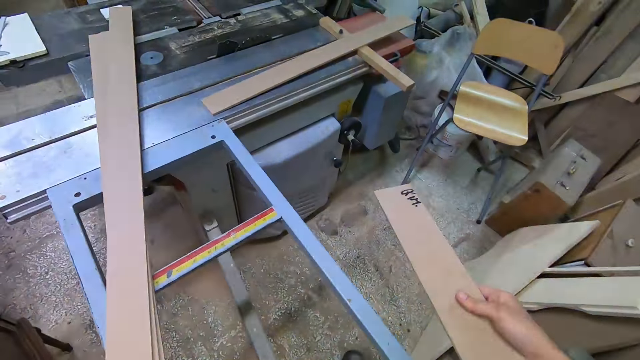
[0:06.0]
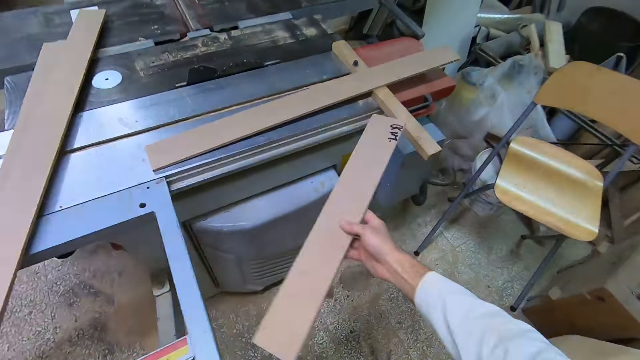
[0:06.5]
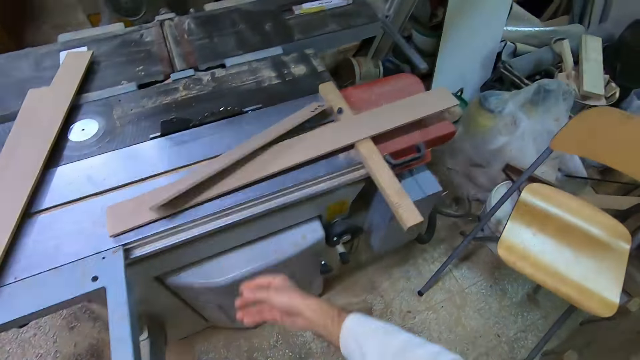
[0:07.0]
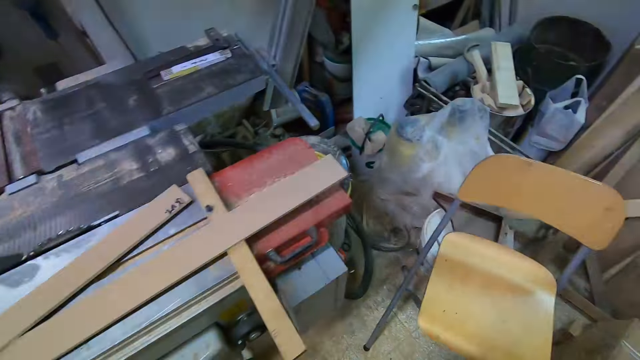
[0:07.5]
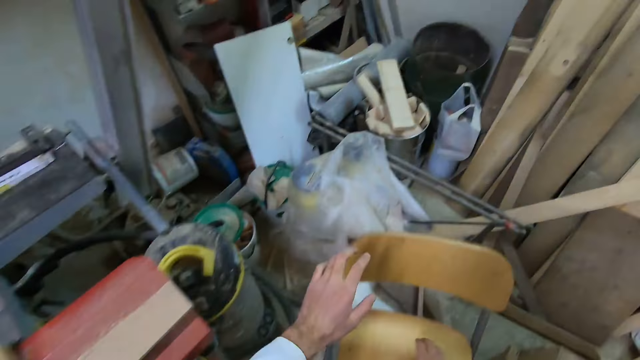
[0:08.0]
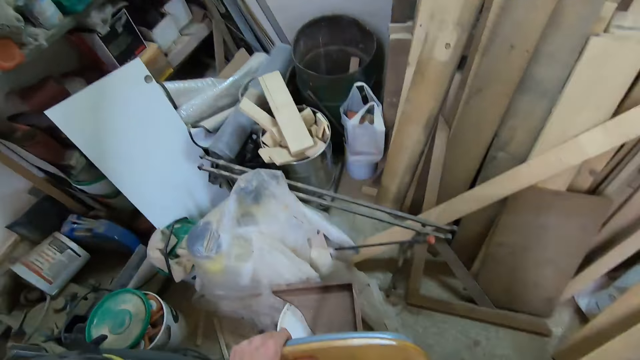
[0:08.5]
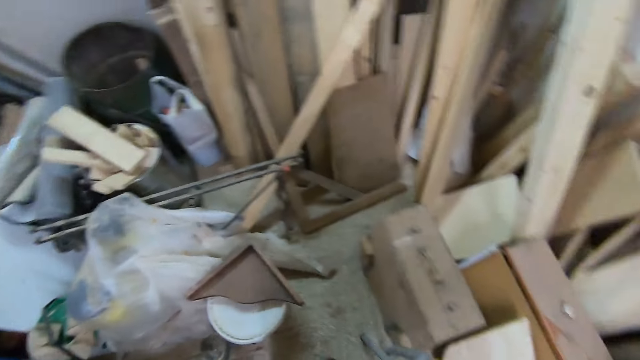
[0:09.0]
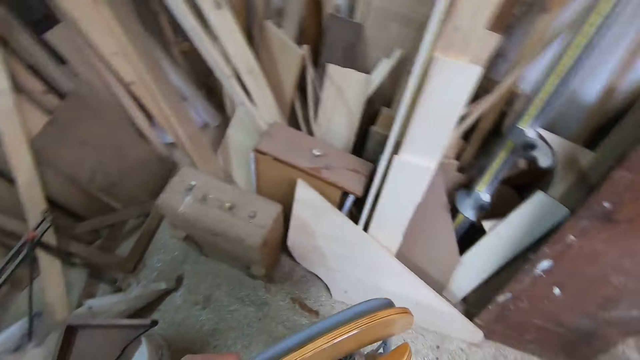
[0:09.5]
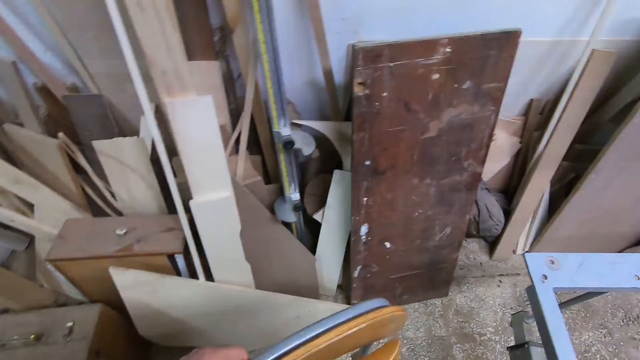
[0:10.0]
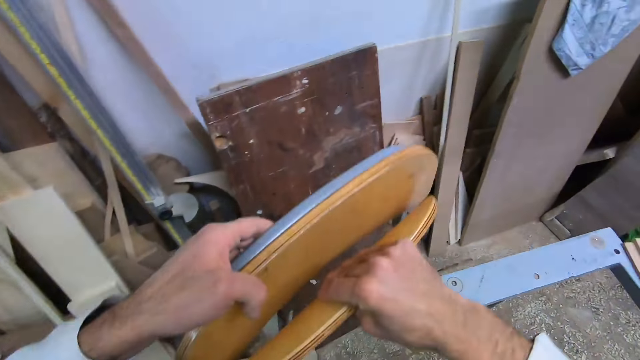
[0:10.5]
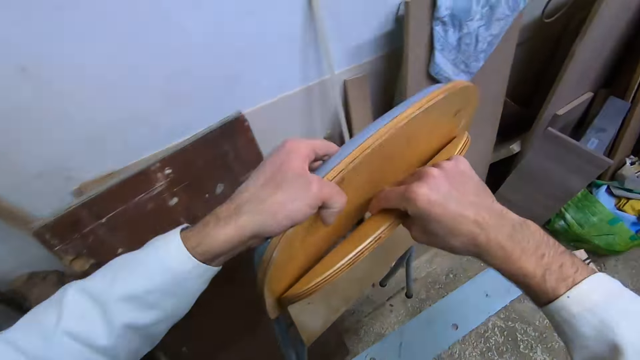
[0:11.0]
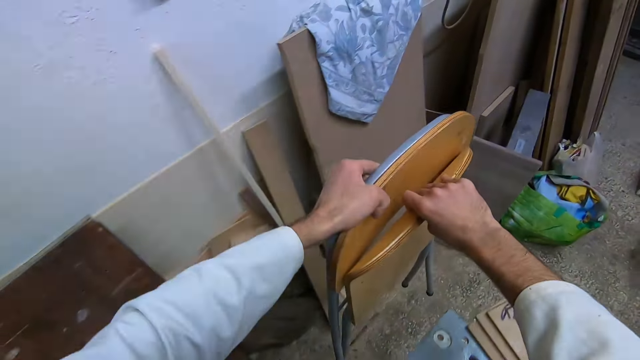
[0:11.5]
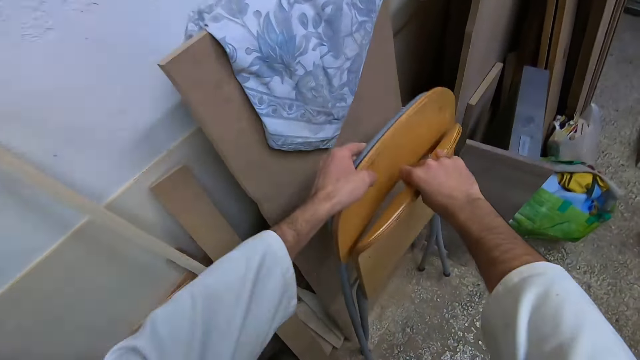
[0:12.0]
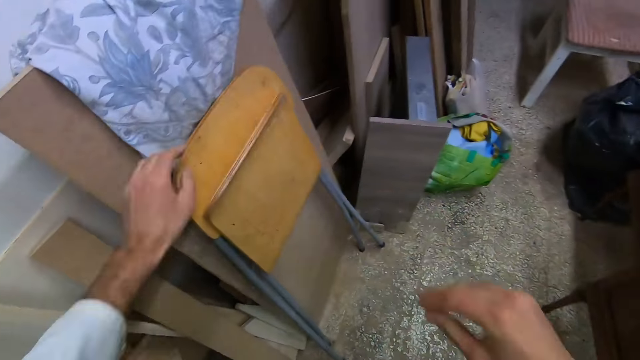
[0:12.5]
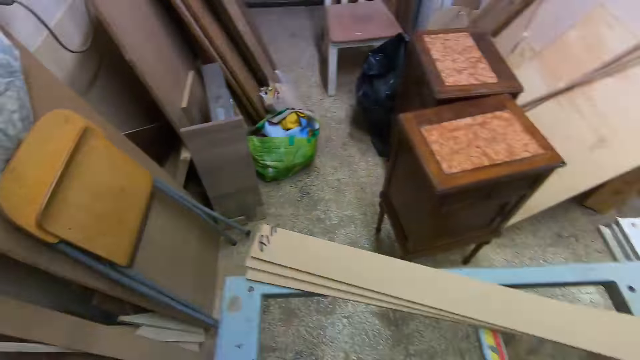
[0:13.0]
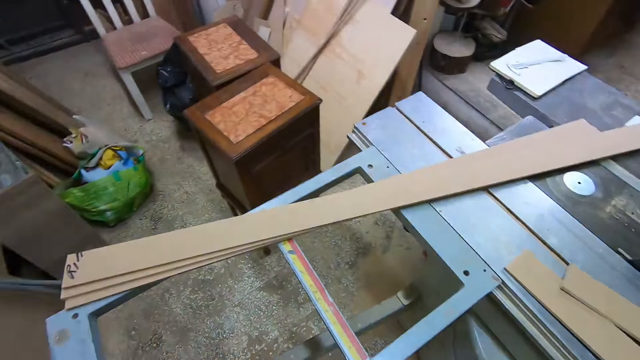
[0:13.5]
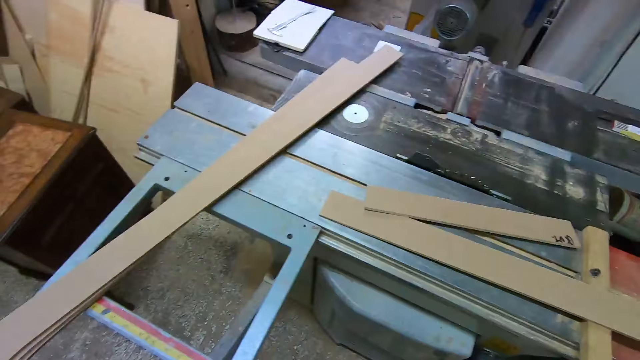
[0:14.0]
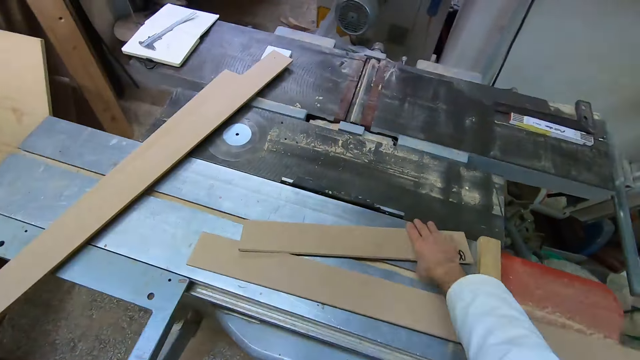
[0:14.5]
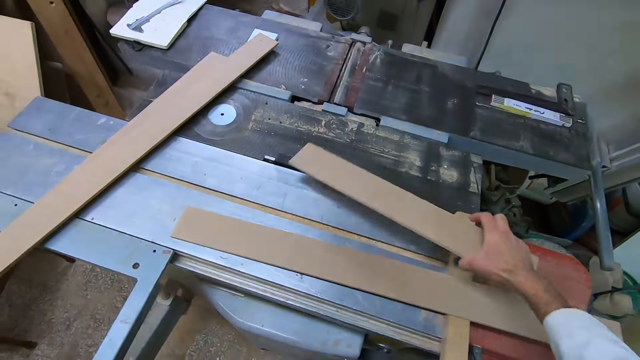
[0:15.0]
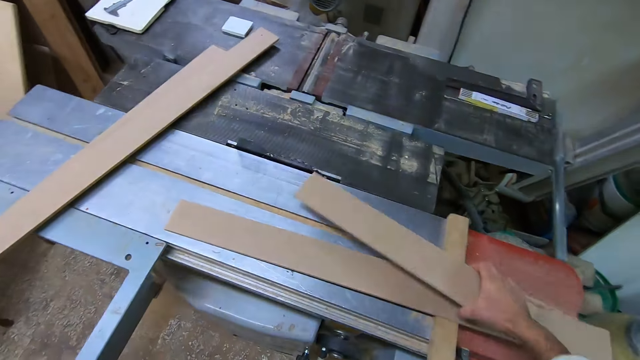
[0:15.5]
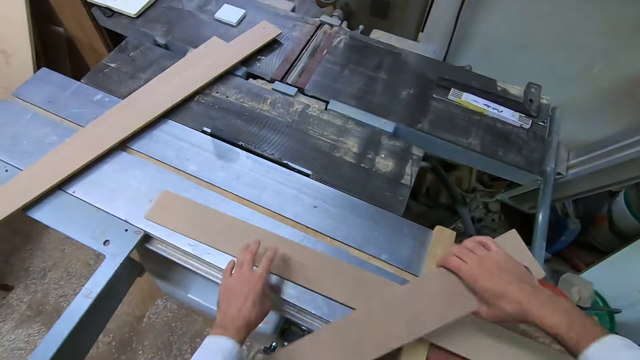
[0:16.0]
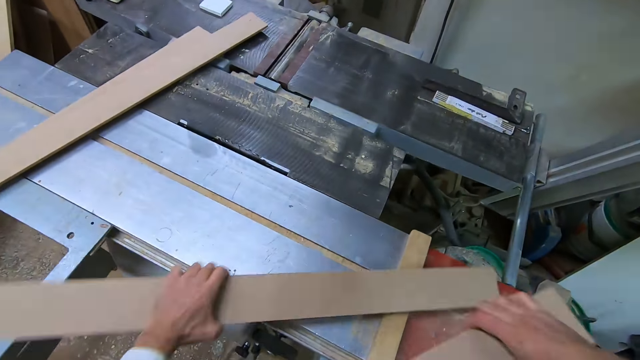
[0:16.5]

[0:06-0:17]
The camera wearer throws the wood on the table with his right hand. He lifts a folding chair and carries the chair with his hands. He walks. He drops the chair on another side of the workshop. He walks. He picks another wood with his left hand.

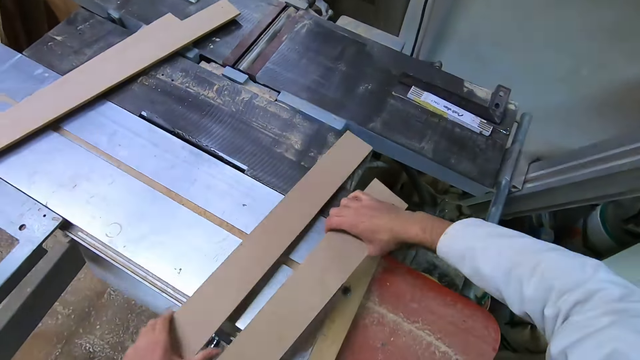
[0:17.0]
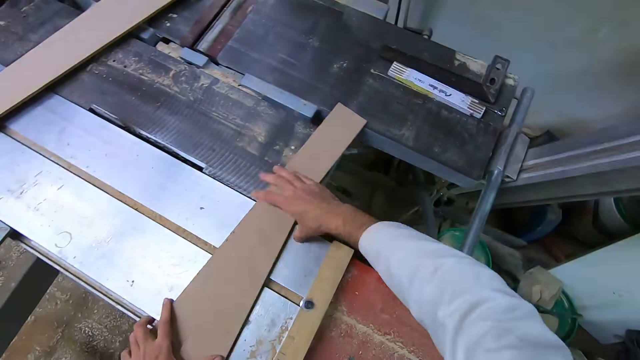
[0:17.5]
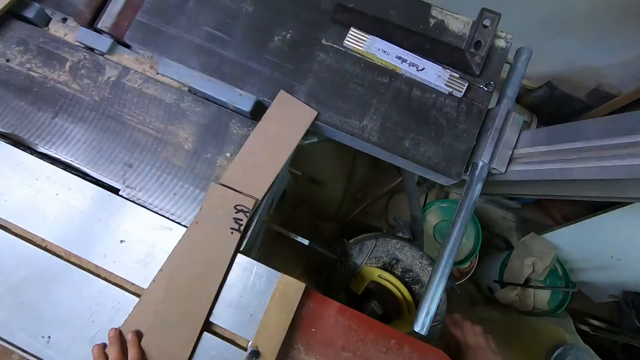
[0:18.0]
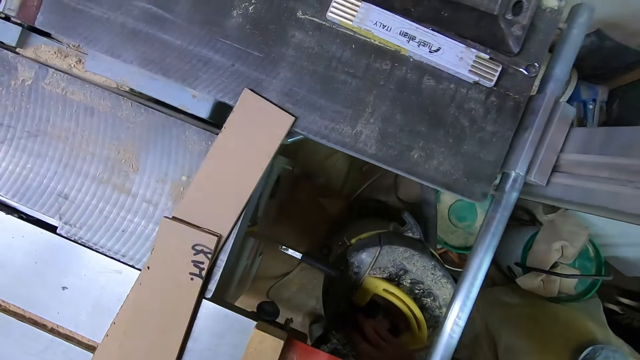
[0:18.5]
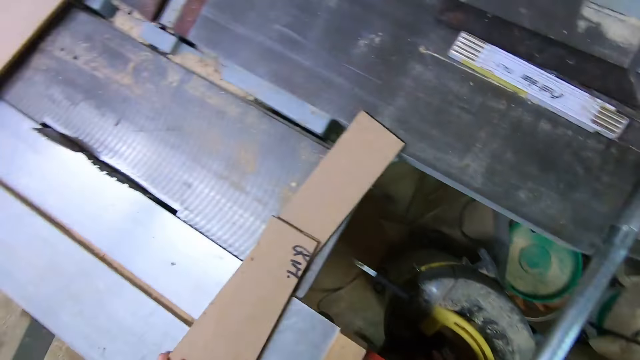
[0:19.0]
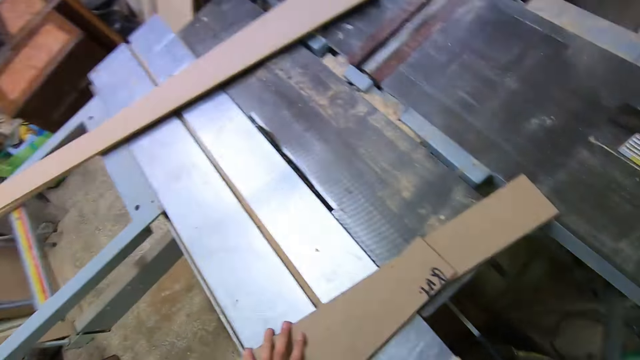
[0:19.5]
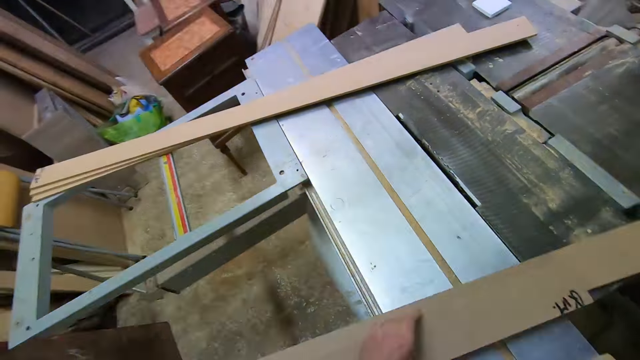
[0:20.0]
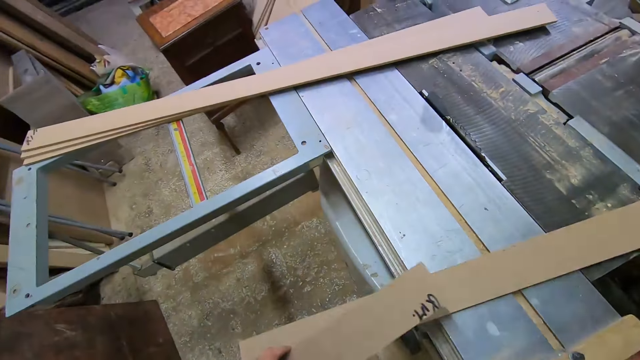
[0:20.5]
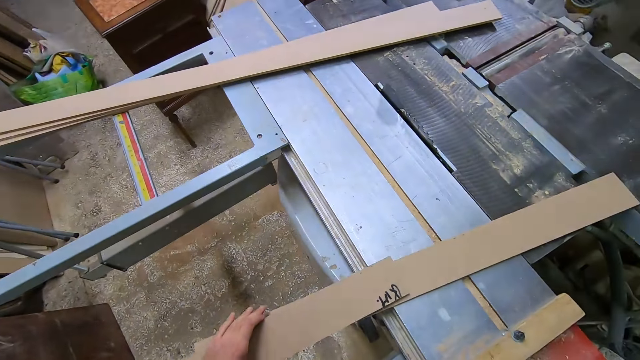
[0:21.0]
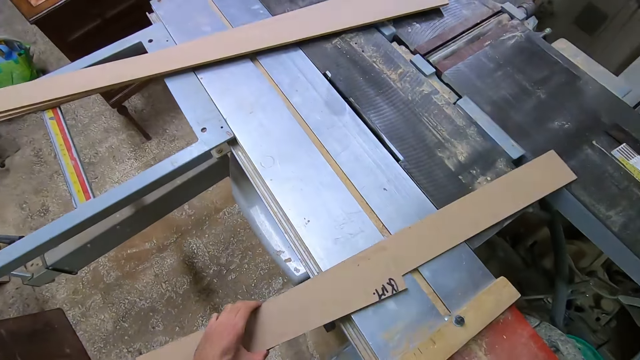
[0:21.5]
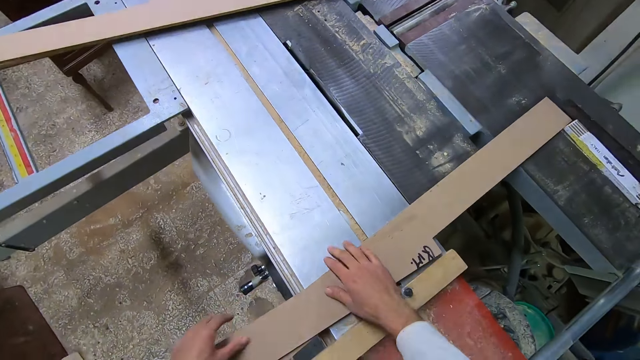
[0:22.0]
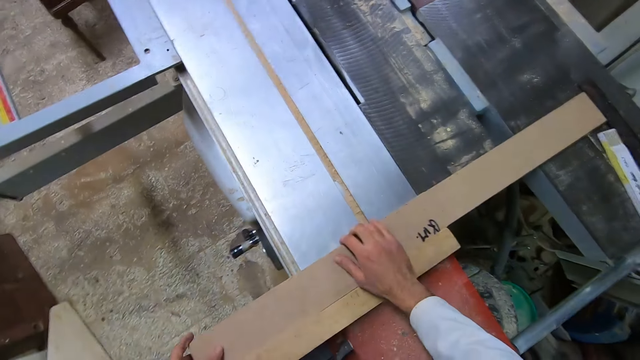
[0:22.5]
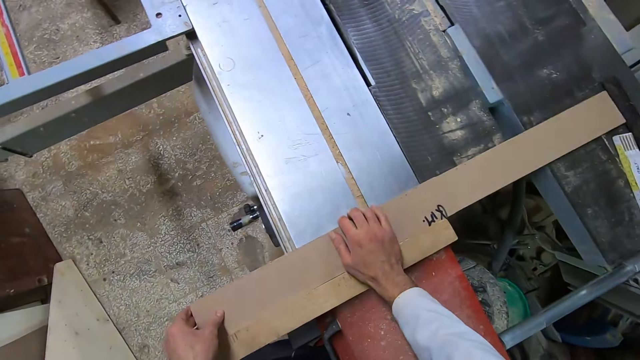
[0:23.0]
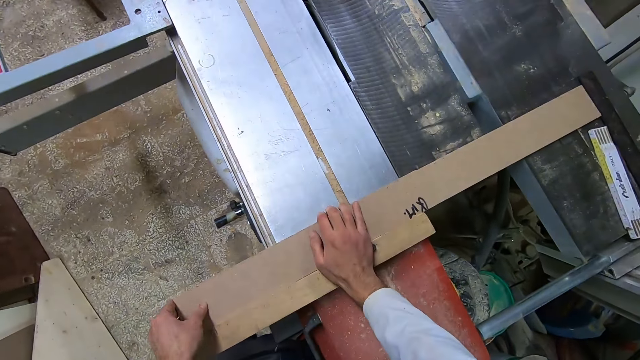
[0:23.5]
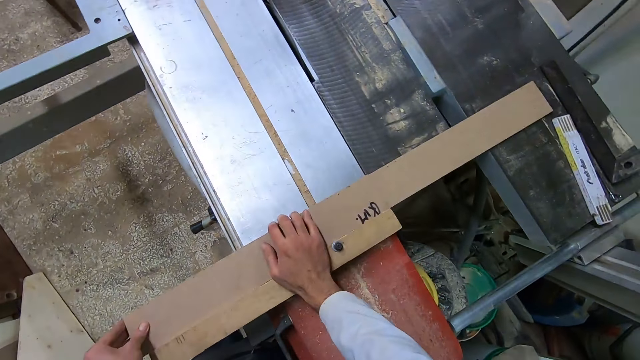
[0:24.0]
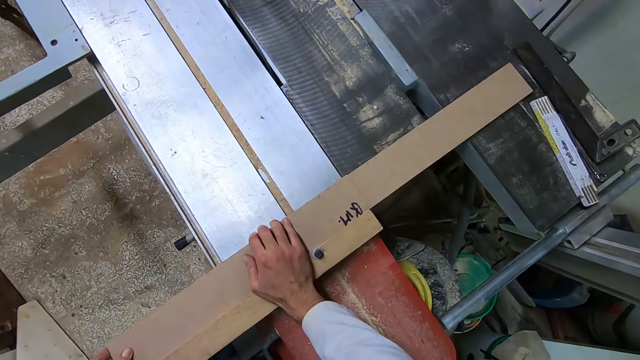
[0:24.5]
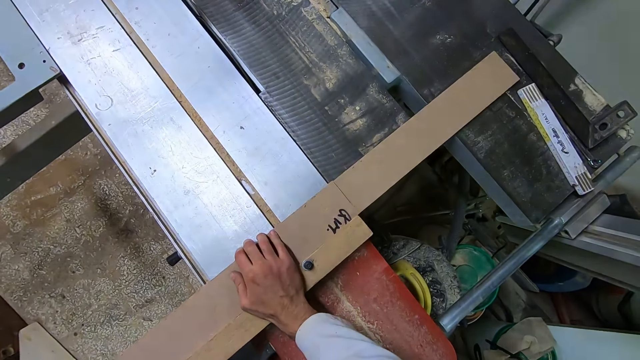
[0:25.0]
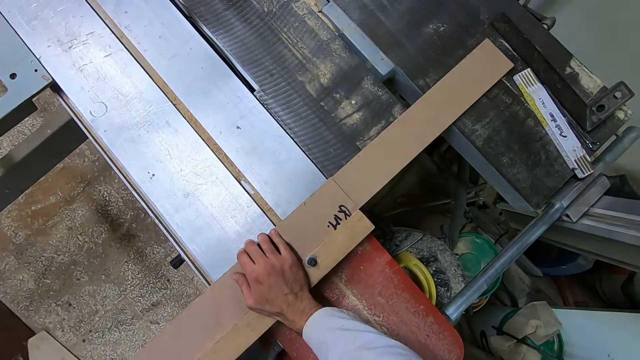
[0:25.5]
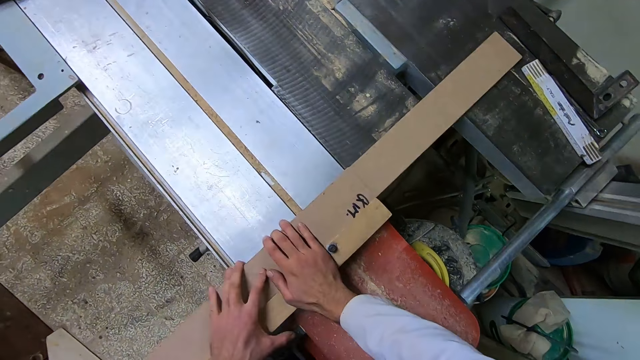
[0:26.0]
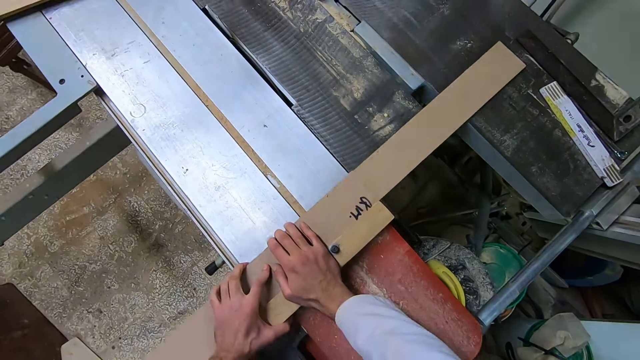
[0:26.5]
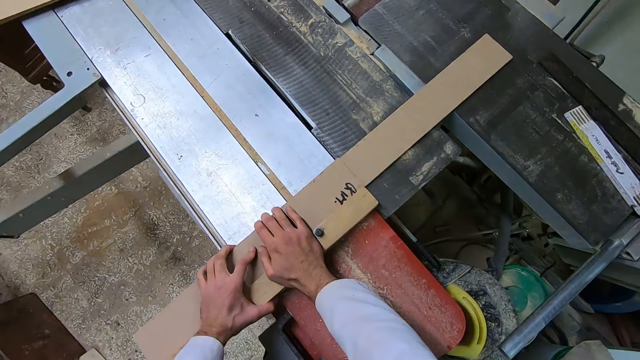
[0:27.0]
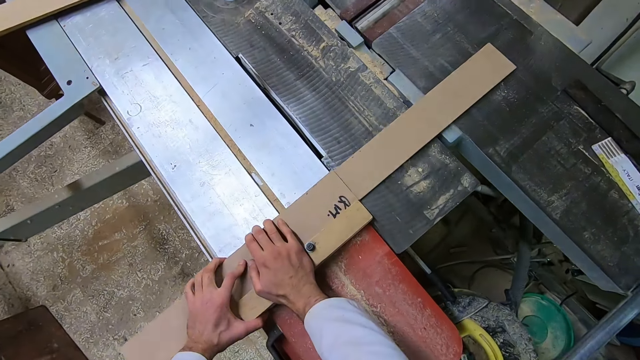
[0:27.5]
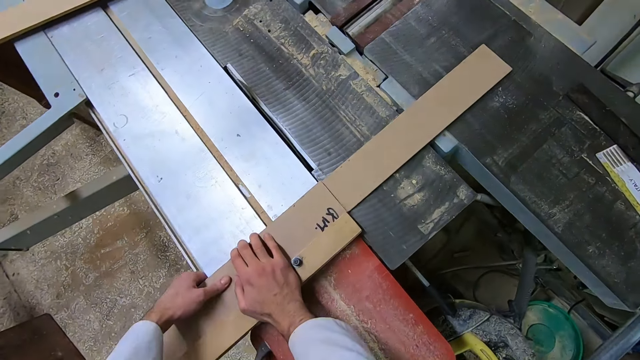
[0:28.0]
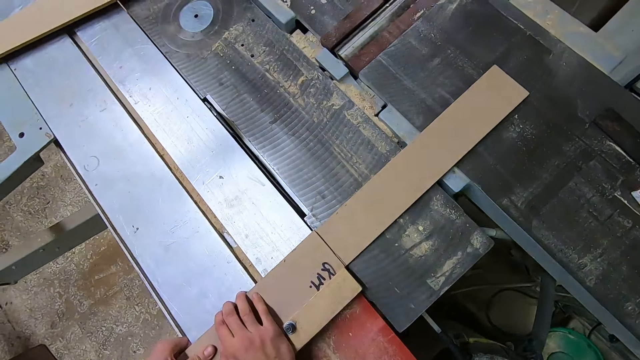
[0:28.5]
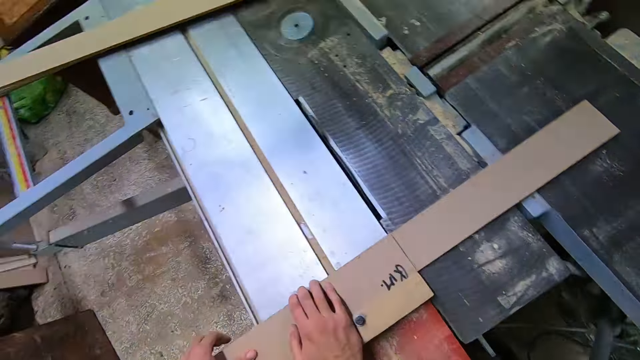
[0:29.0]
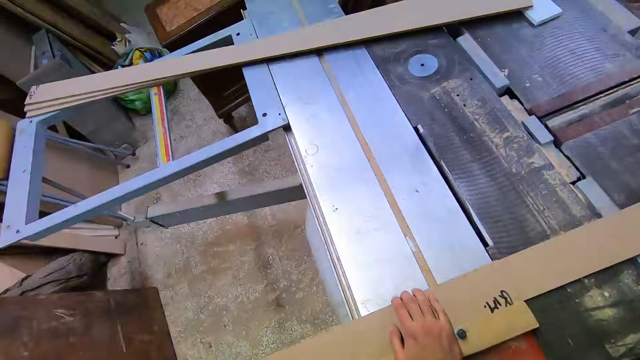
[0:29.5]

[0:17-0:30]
The camera wearer places the woods on each other on the table saw. They switch on the table saw machine. They put the timber together. They smoothen the timber using the table saw.
